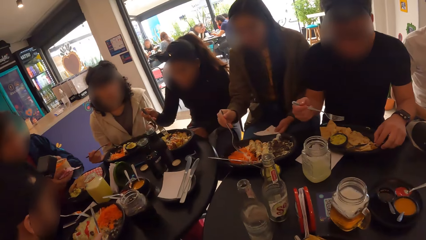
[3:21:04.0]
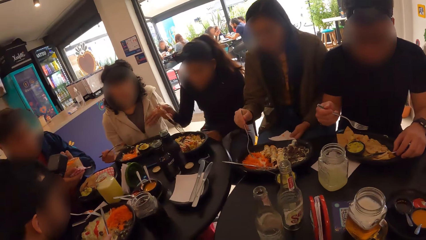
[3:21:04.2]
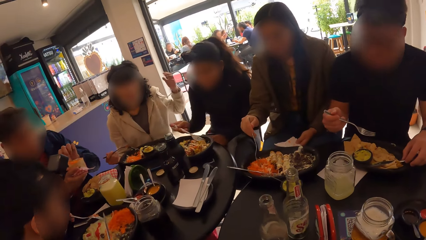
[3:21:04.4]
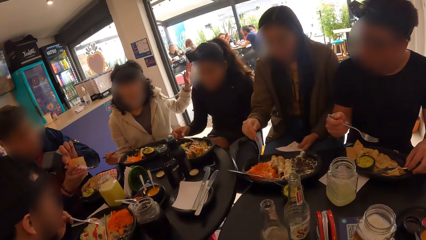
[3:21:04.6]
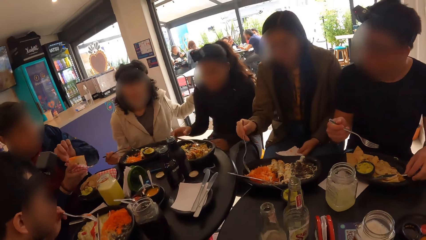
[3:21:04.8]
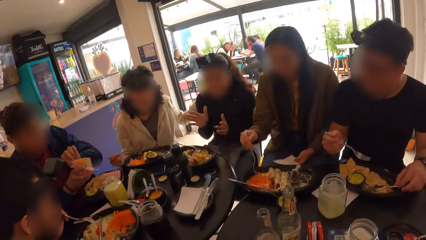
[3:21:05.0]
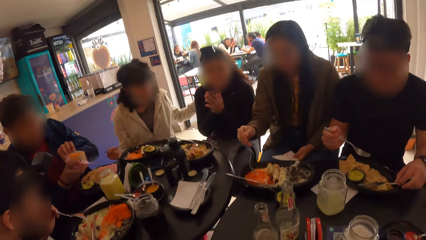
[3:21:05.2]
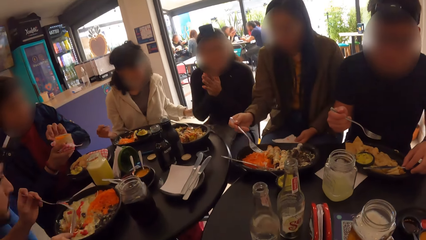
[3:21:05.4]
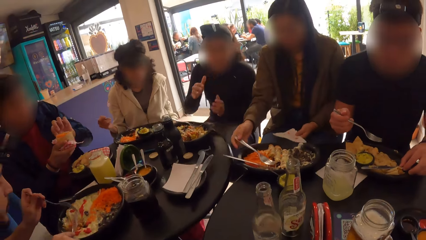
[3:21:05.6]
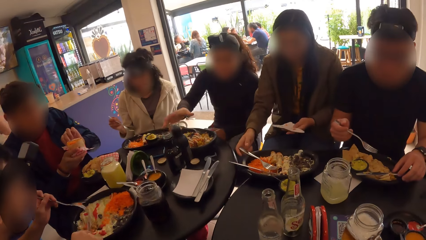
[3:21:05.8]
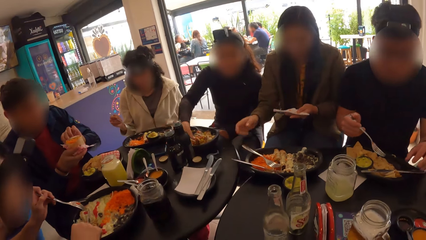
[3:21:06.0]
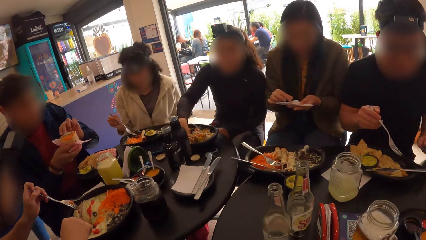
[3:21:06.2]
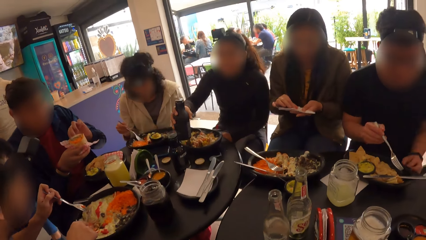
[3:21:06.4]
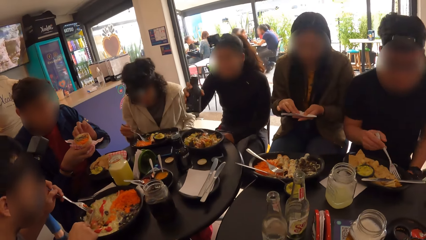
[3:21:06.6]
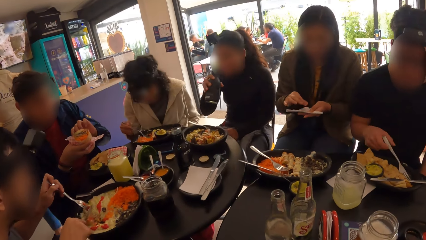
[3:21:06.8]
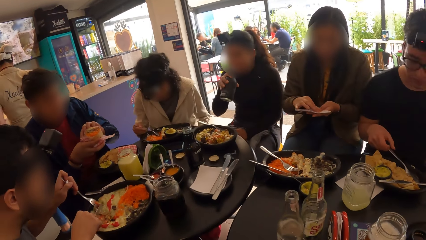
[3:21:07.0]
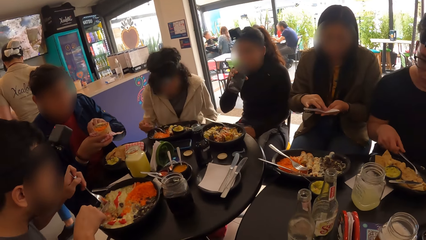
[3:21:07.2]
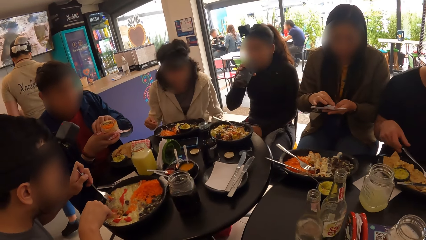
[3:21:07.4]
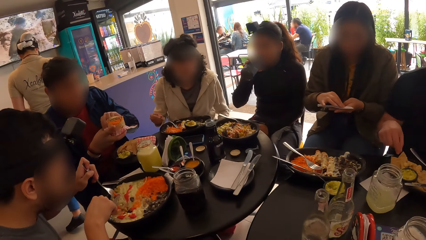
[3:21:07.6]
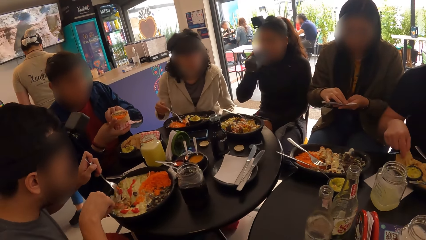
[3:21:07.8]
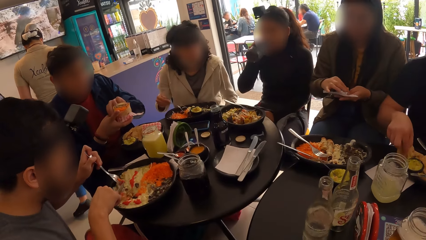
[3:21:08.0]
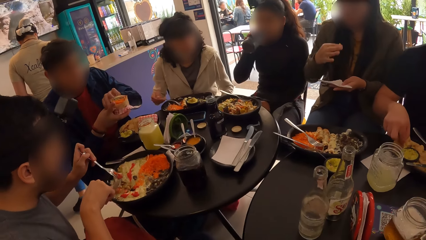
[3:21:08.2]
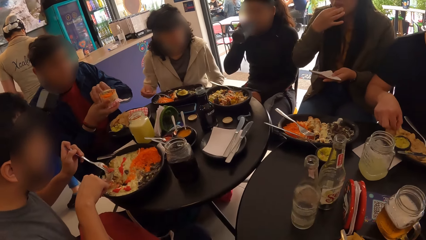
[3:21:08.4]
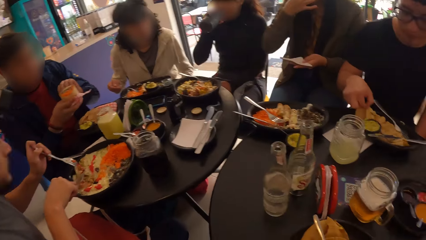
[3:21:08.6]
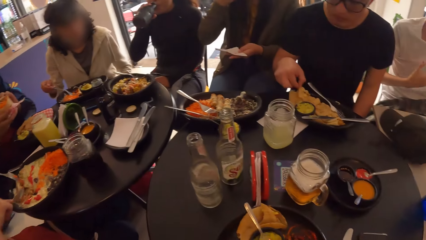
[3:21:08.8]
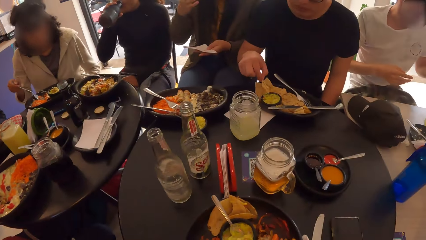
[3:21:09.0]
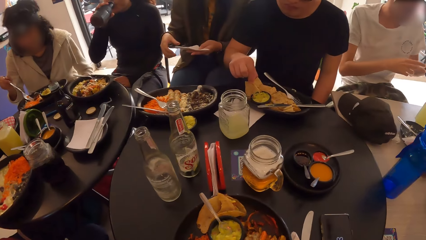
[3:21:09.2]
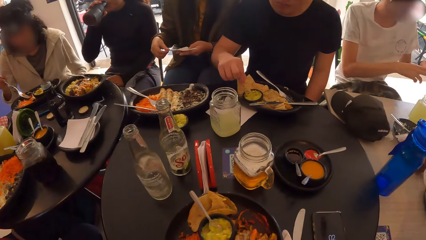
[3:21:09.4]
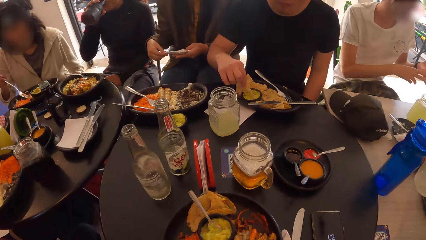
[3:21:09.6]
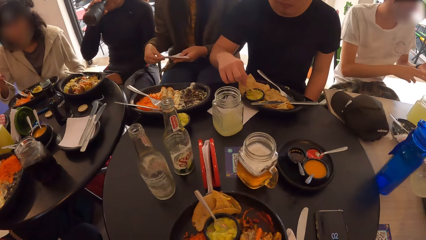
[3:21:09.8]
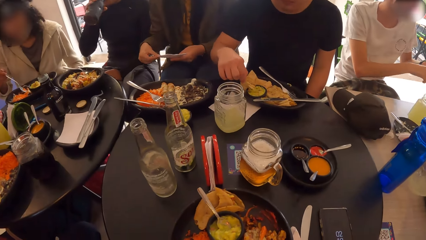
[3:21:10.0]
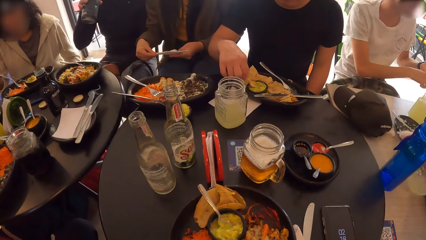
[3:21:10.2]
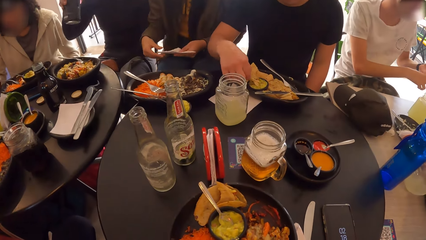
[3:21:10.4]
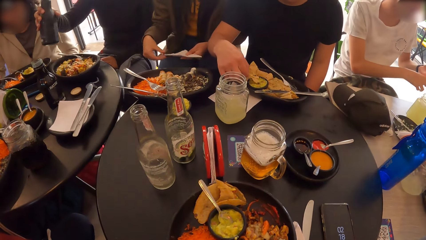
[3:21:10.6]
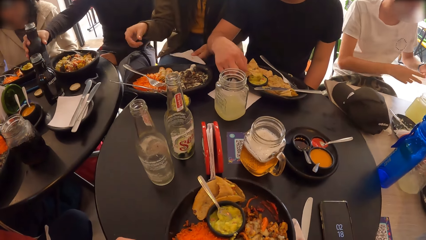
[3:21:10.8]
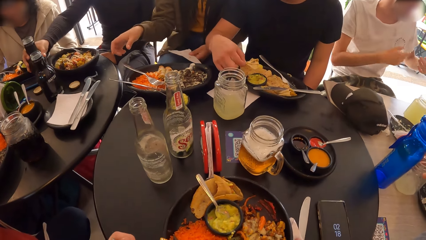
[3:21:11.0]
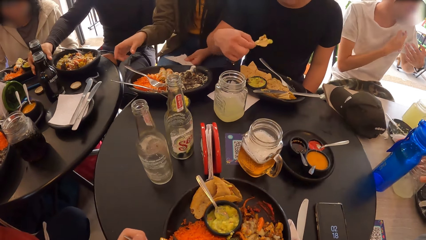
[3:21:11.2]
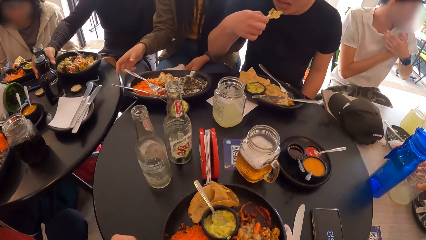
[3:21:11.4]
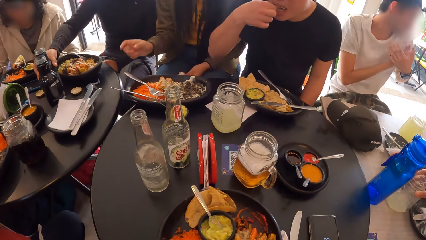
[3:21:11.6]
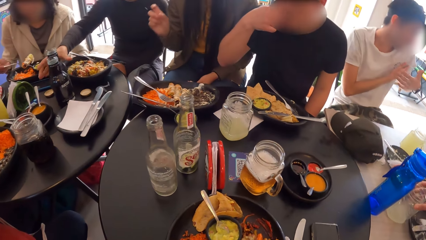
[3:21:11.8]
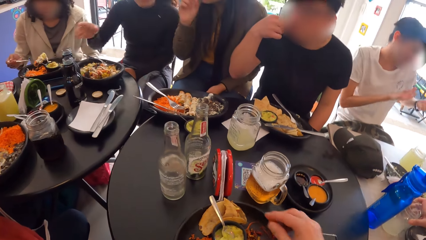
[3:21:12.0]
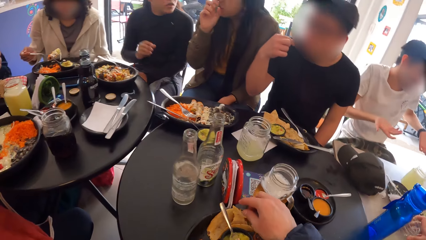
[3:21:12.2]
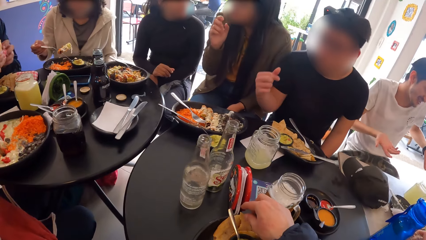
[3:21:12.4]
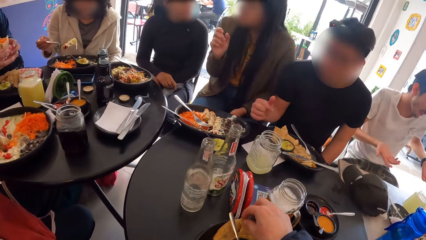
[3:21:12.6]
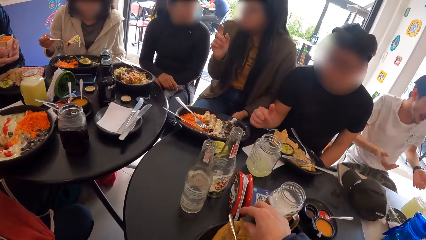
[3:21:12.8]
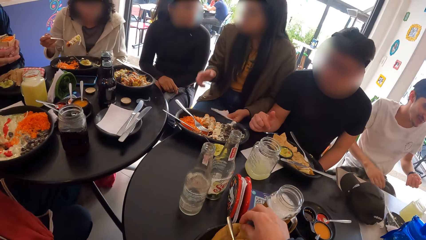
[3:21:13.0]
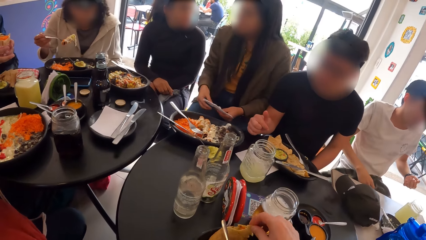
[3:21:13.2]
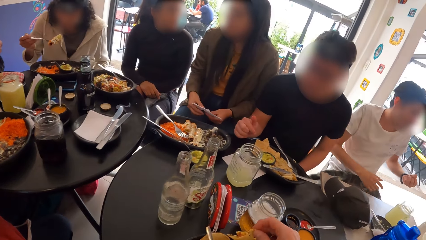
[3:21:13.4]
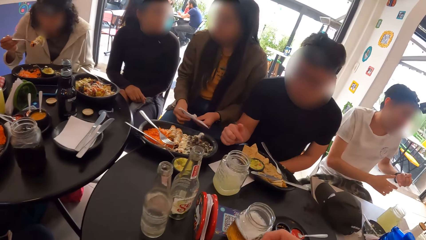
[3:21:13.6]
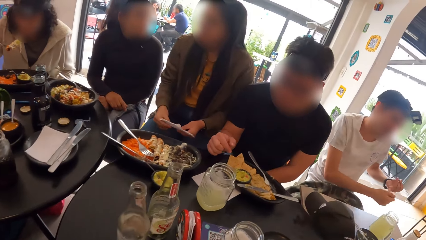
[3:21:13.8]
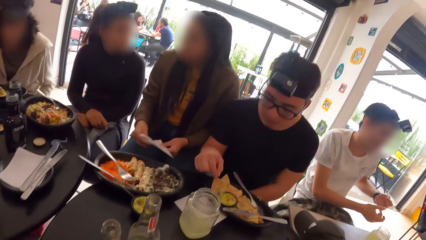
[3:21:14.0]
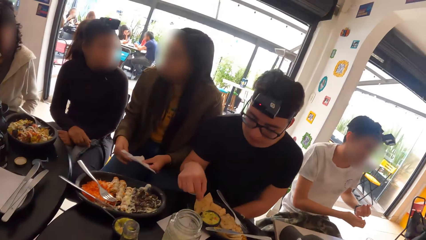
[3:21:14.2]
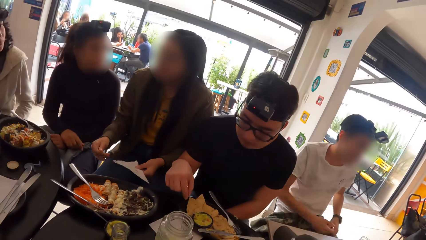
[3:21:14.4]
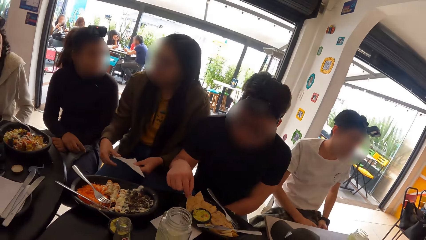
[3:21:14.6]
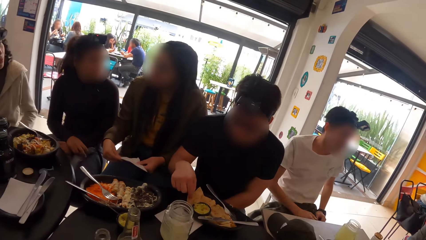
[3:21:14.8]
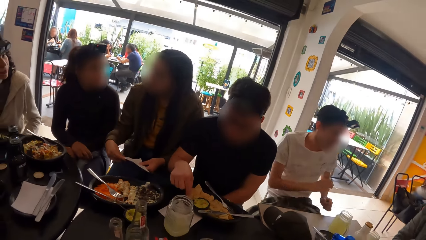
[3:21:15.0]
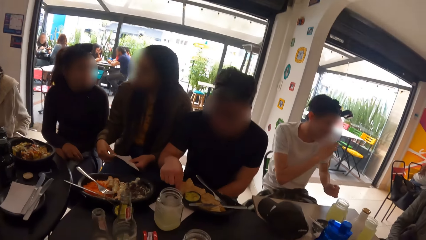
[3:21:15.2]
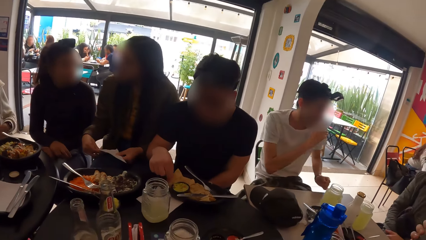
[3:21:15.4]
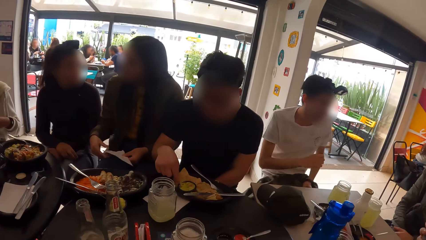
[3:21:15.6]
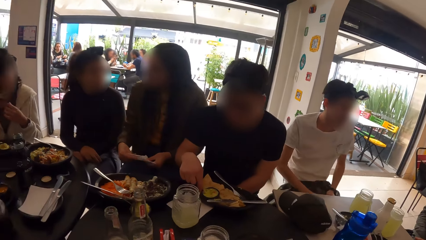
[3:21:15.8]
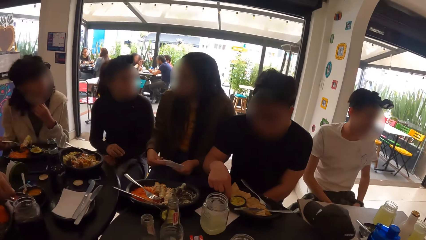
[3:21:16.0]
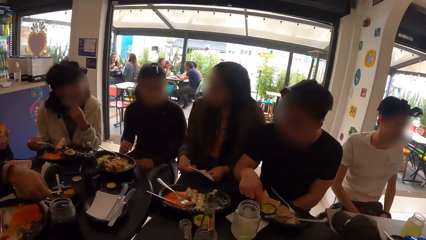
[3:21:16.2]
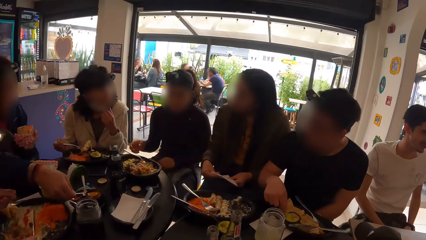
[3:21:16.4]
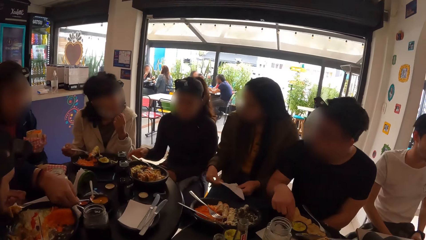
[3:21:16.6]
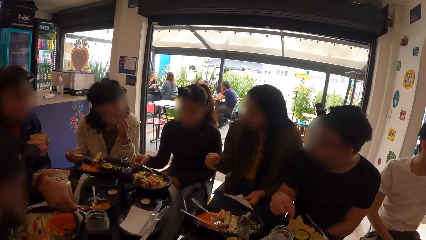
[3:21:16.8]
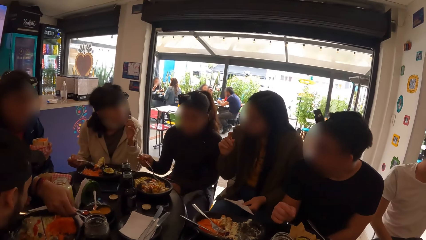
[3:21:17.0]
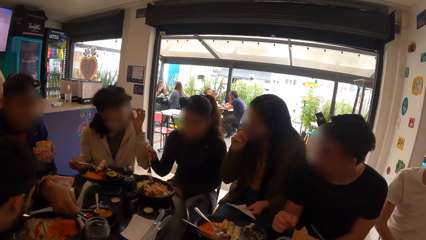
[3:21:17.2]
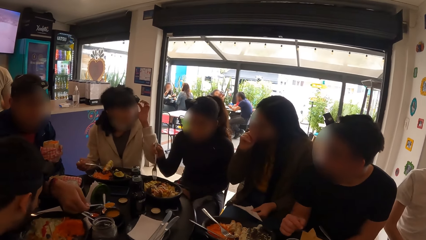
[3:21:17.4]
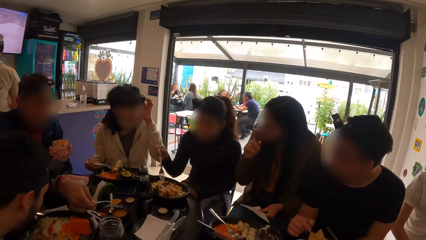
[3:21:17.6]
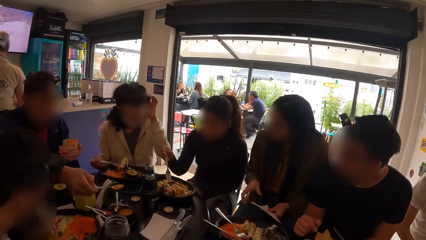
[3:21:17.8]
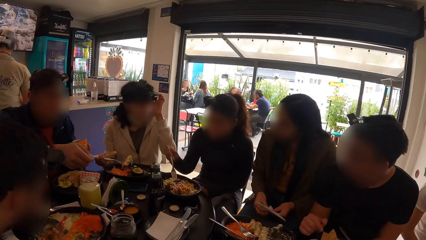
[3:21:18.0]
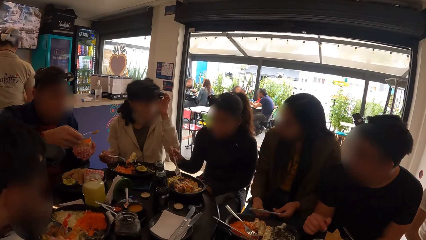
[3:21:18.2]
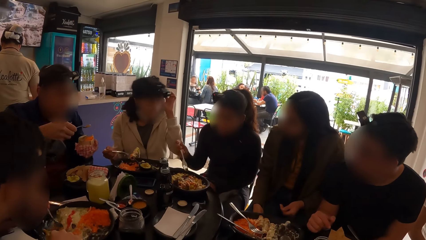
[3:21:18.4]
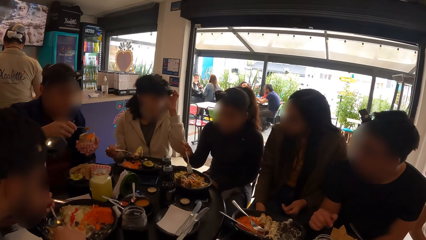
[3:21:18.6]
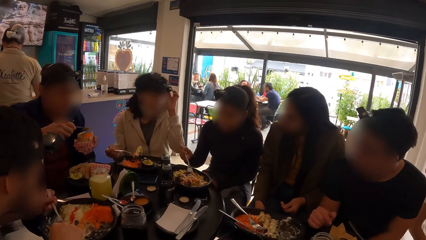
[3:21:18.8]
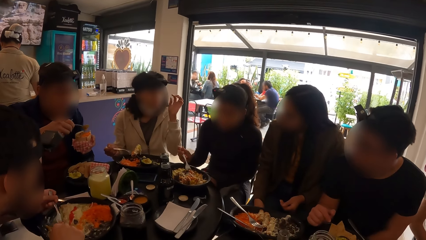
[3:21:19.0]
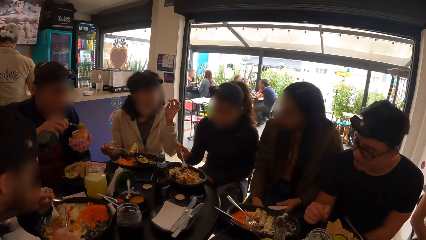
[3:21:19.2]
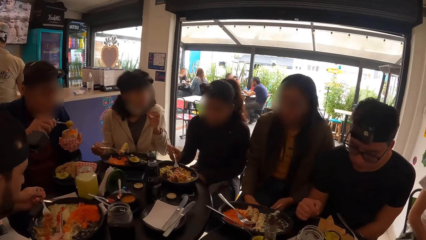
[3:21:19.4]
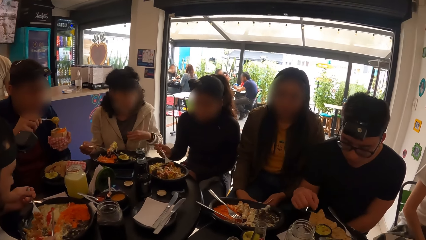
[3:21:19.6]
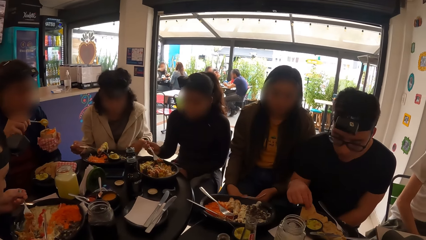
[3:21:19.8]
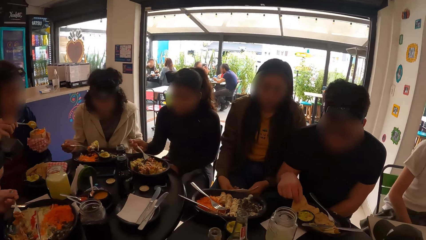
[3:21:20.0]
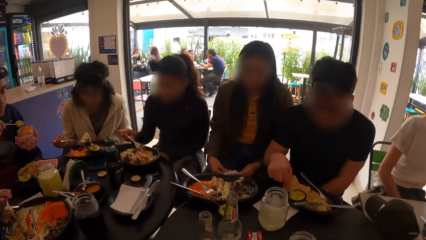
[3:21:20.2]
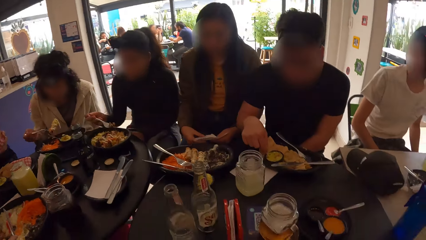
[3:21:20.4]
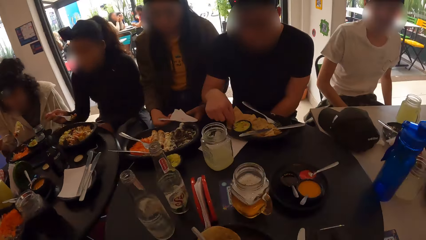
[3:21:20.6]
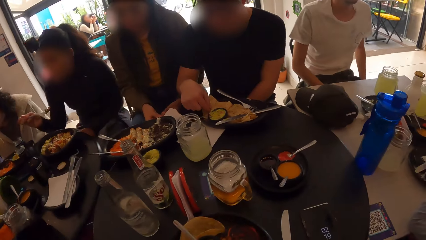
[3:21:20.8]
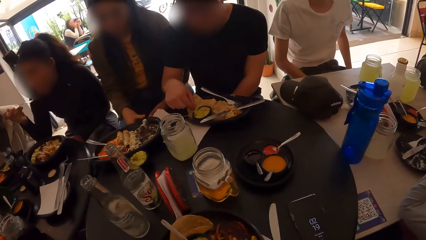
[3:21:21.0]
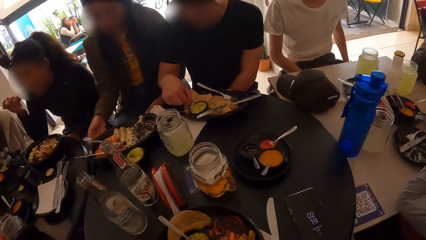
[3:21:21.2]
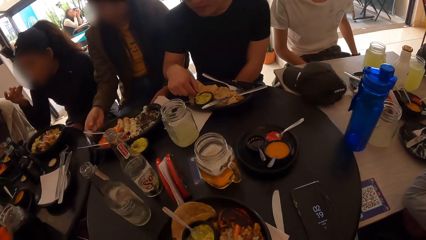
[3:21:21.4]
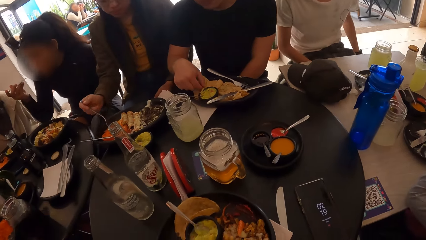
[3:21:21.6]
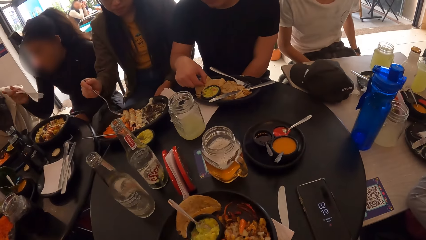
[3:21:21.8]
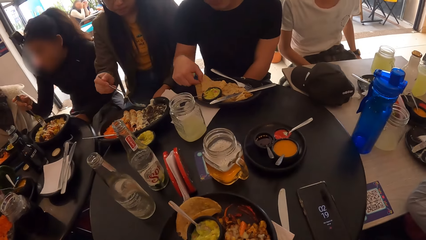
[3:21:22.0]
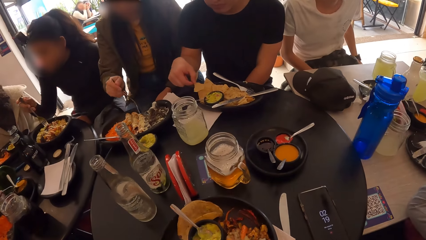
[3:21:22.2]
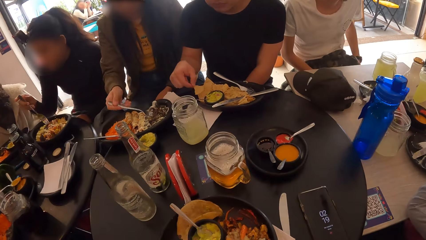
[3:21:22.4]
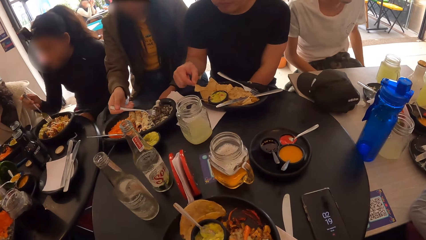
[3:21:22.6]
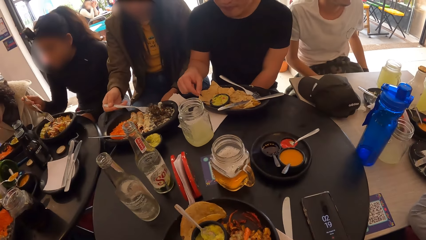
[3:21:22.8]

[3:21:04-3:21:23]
The camera wearer looks around. A man eats food with a fork. The camera wearer picks a tortilla or roti with the right hand. They lean forward, eat the roti, and look around. The man eats the food with the fork. The camera wearer looks around.
